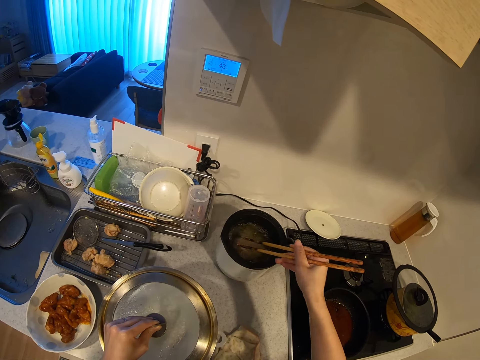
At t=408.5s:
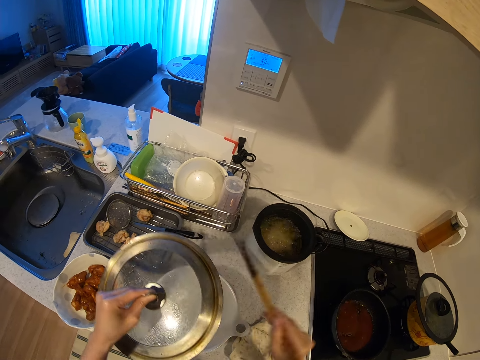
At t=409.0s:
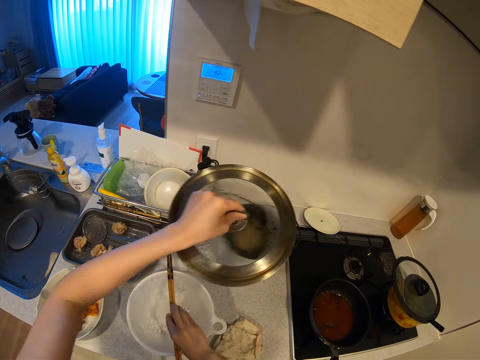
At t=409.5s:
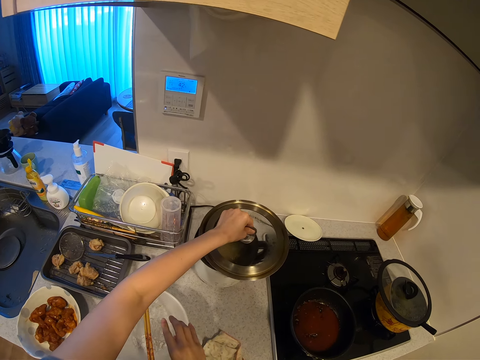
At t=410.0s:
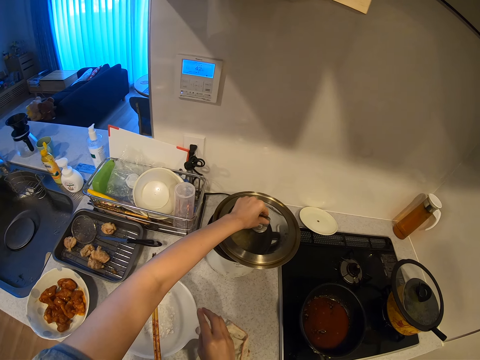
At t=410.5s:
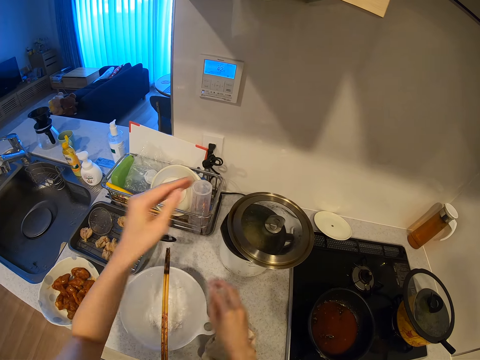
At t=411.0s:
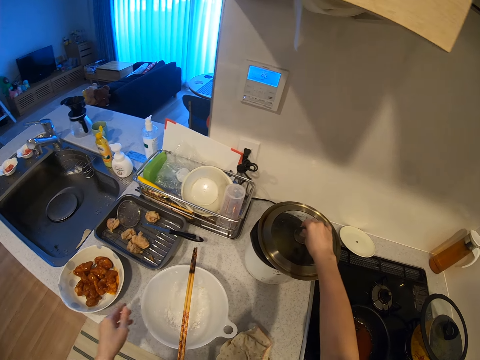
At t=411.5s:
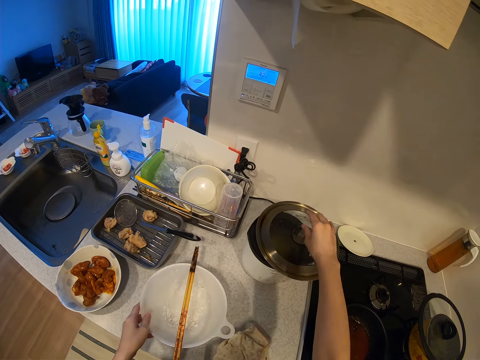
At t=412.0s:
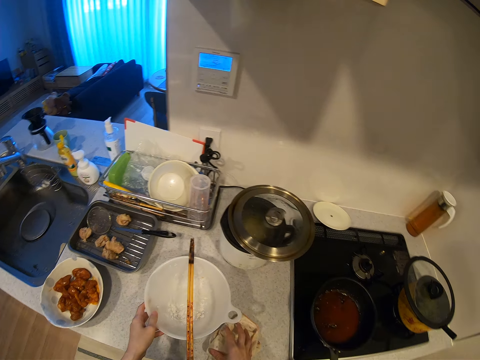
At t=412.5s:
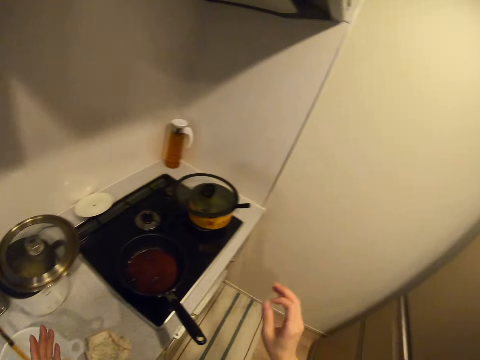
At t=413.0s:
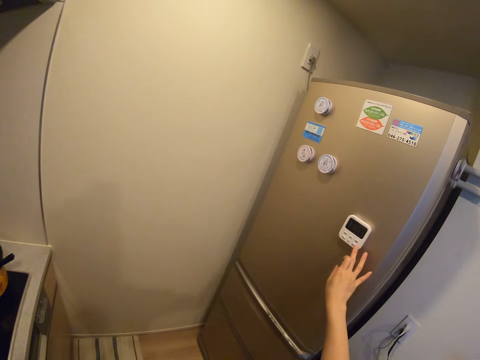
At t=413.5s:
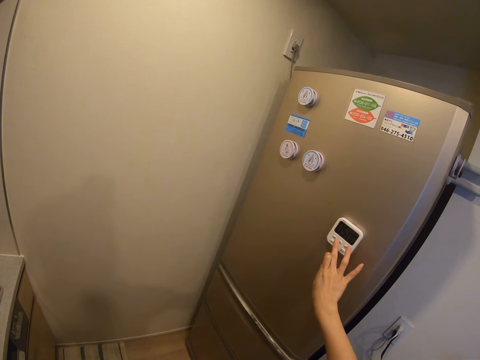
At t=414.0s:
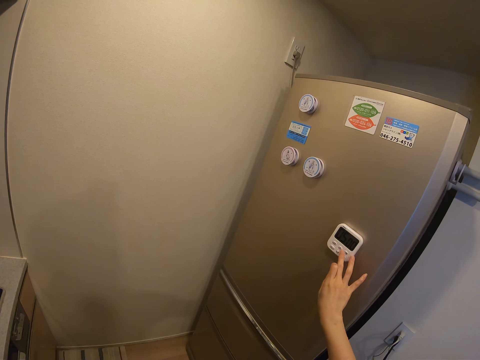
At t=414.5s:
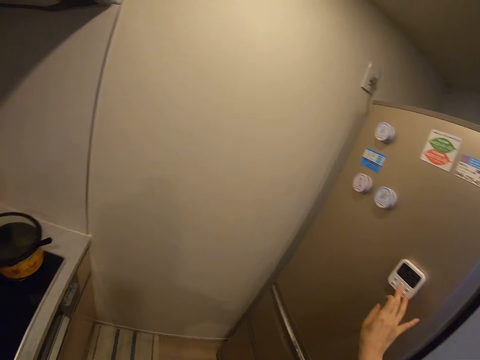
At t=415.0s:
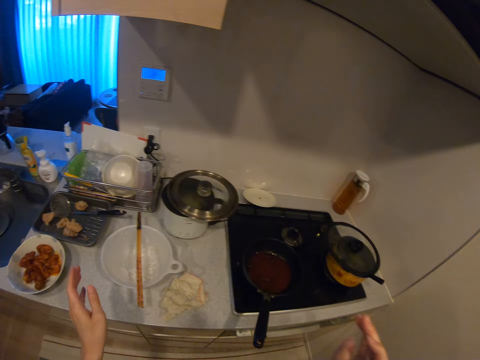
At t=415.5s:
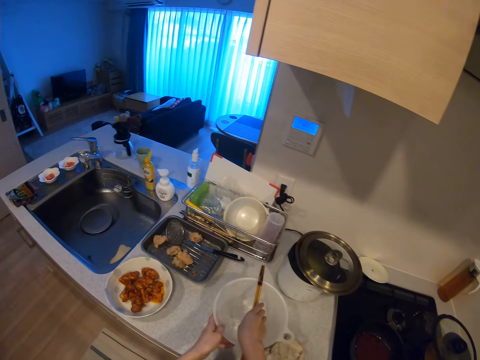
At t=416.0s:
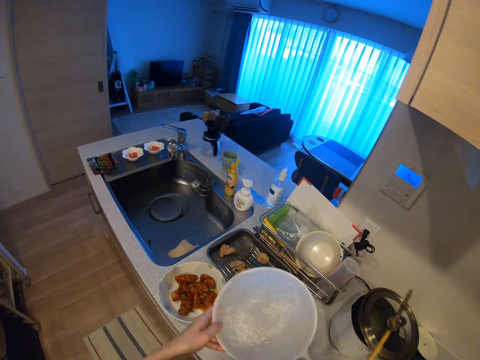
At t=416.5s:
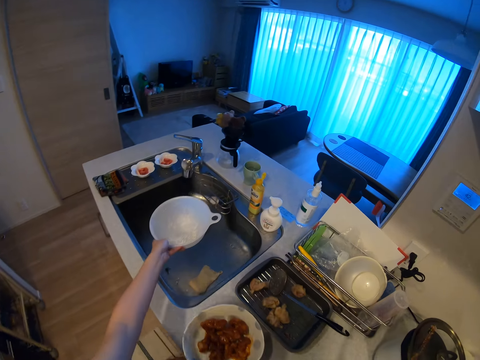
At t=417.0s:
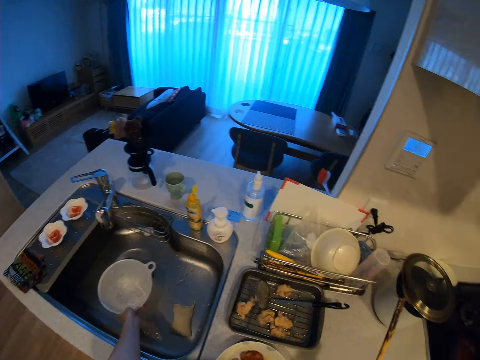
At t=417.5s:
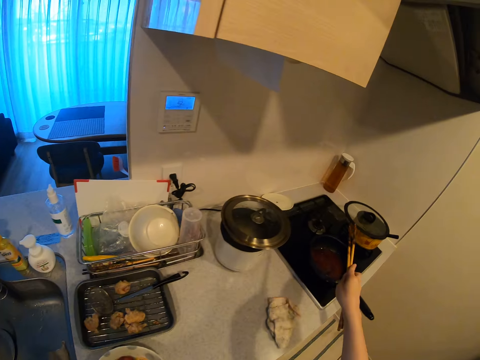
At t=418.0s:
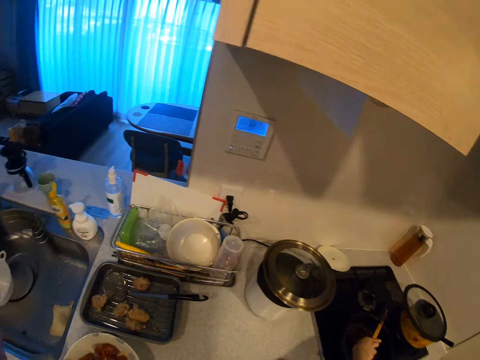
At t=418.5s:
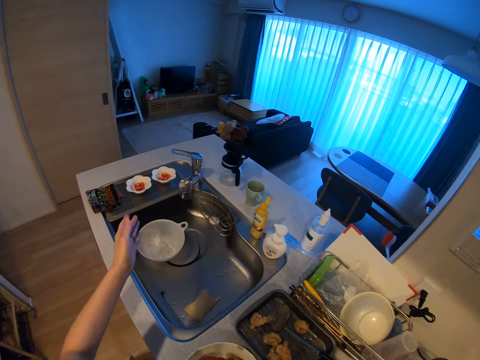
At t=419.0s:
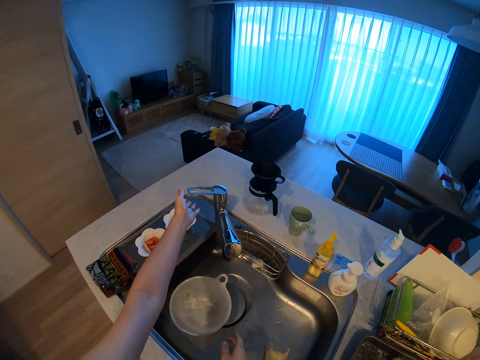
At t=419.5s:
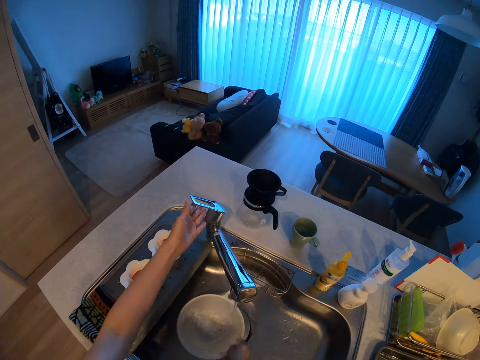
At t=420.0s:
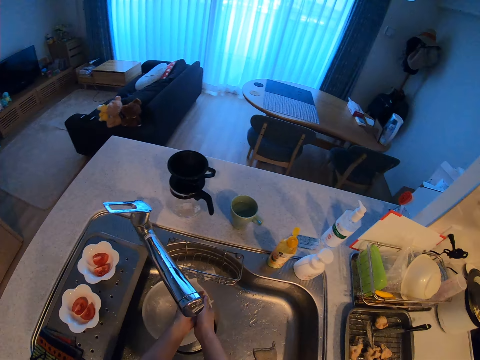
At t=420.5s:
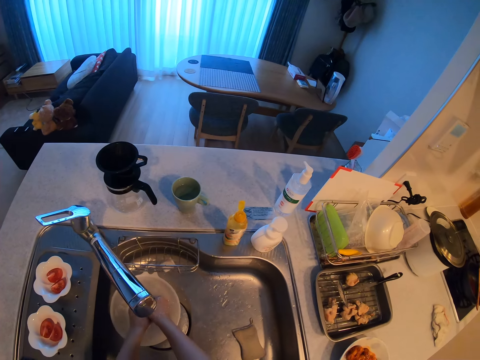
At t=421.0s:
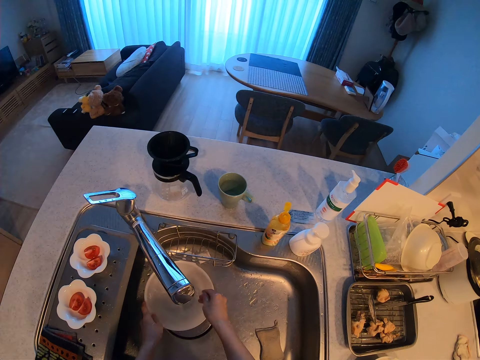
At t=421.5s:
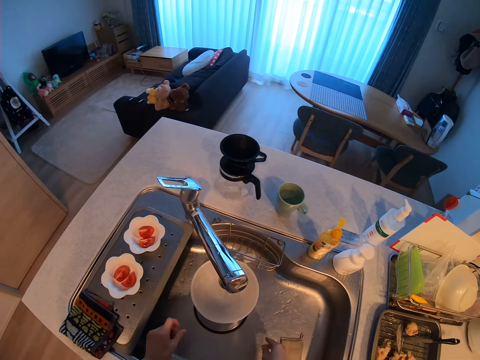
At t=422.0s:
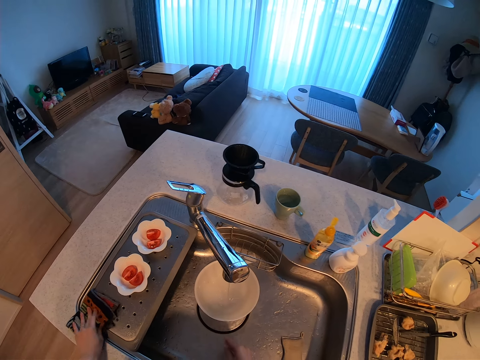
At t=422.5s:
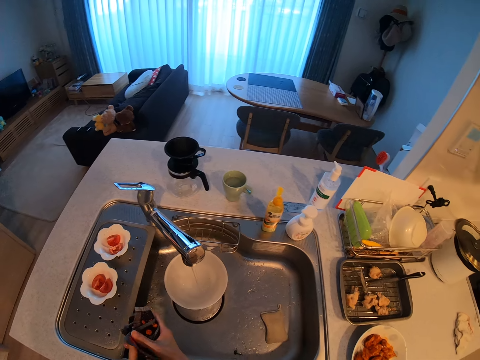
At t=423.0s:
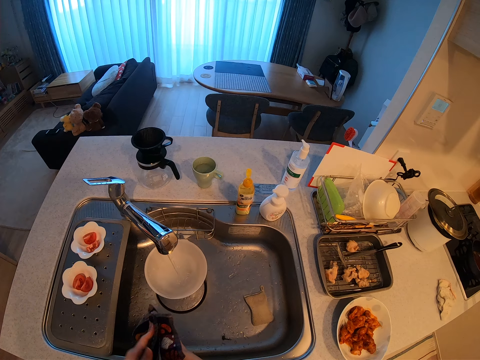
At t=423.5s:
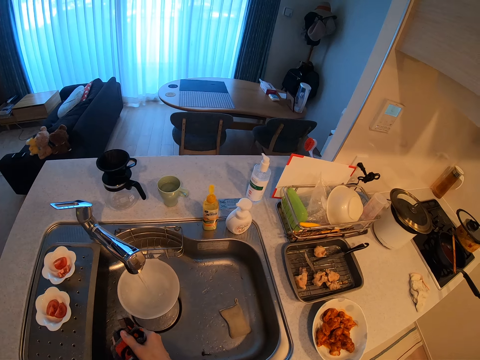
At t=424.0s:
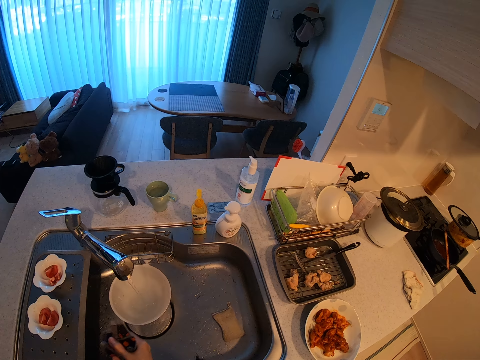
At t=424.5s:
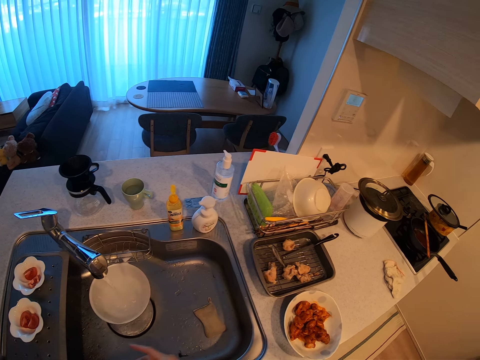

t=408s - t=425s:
The camera wearer drops the chopsticks on one of the plates on the cabinet top. He puts the lid on the pressure cooker or deep fryer. He moves the bowl. He presses the temperature control on the refrigerator. He picks up the chopsticks on the plate, puts the plate inside the sink, and puts the chopsticks on the frying pan. He opens the tap. He rinses his hands from the tap. He dries his hands with a kitchen towel. He takes the wiping cloth. He fills the plate with water.

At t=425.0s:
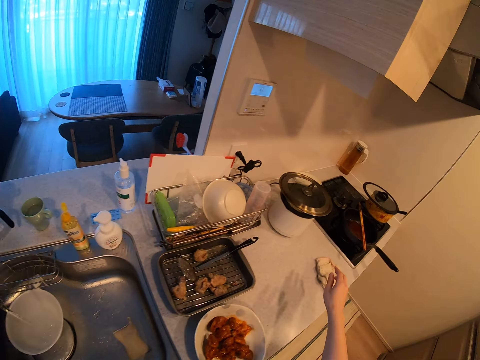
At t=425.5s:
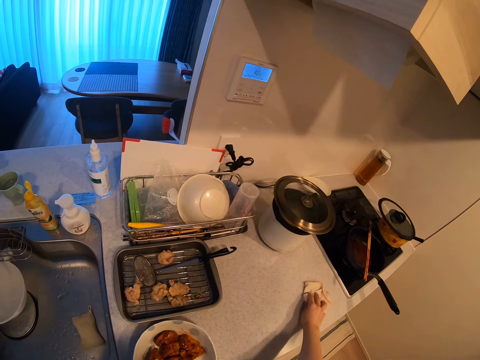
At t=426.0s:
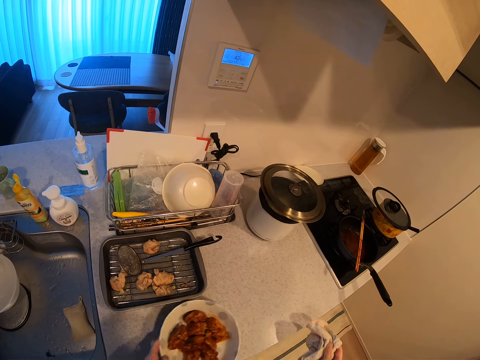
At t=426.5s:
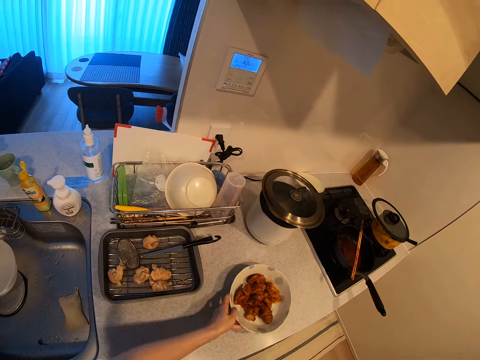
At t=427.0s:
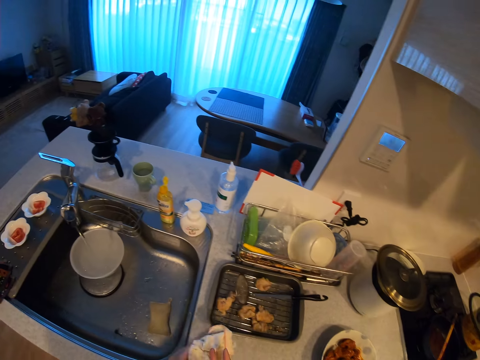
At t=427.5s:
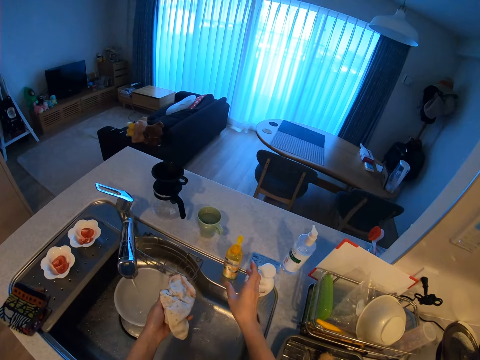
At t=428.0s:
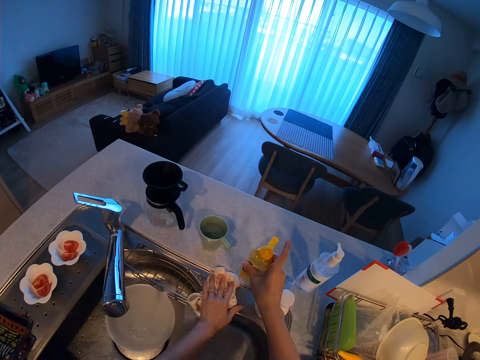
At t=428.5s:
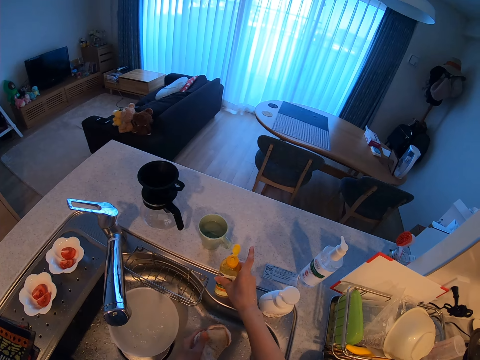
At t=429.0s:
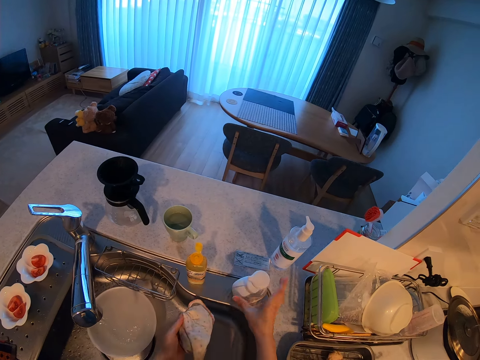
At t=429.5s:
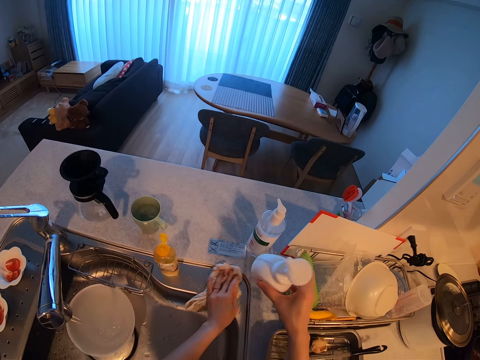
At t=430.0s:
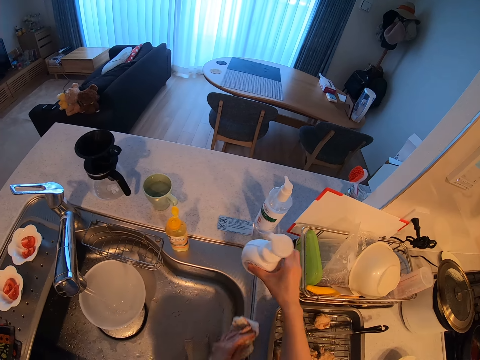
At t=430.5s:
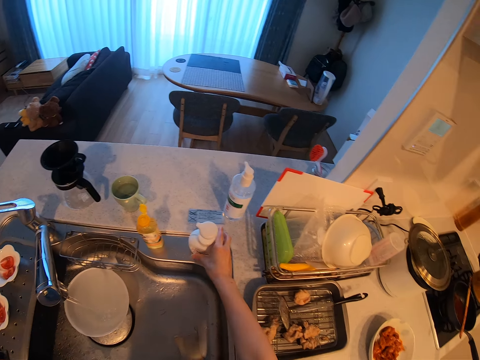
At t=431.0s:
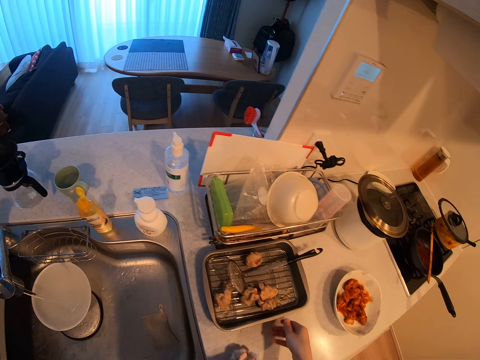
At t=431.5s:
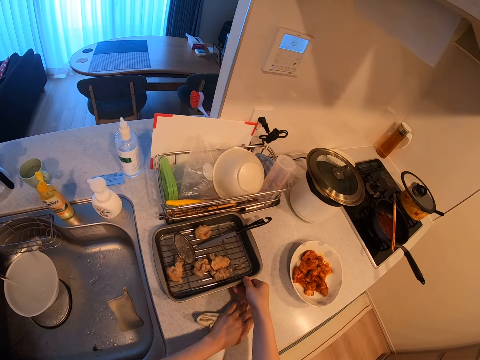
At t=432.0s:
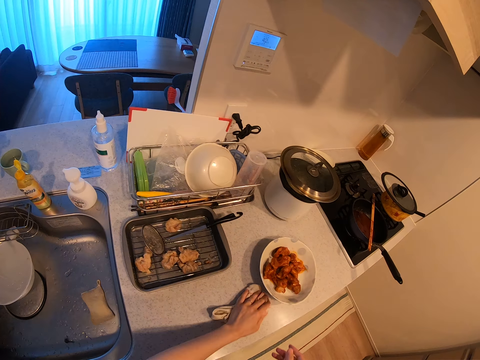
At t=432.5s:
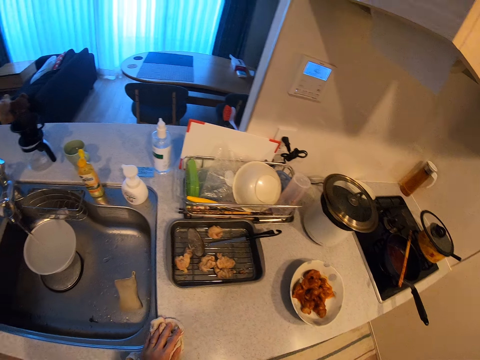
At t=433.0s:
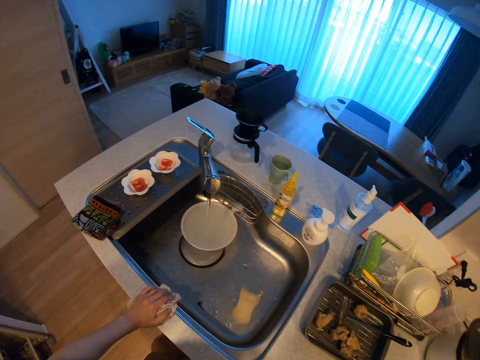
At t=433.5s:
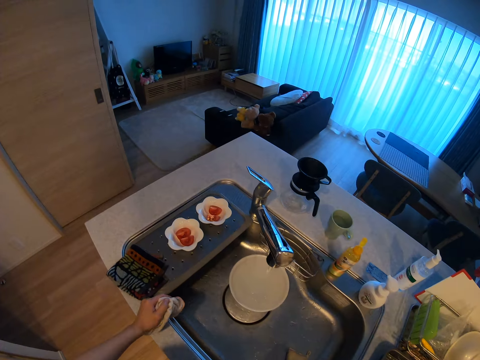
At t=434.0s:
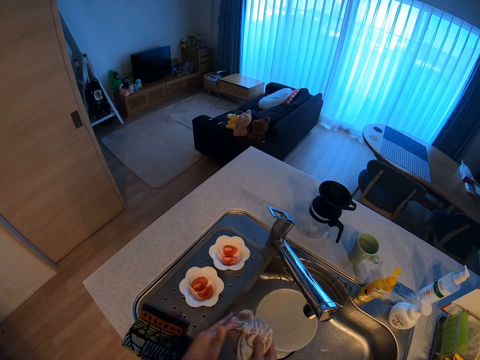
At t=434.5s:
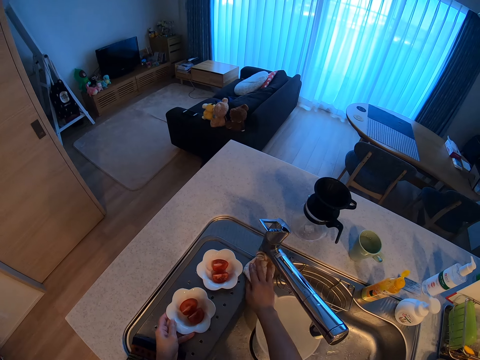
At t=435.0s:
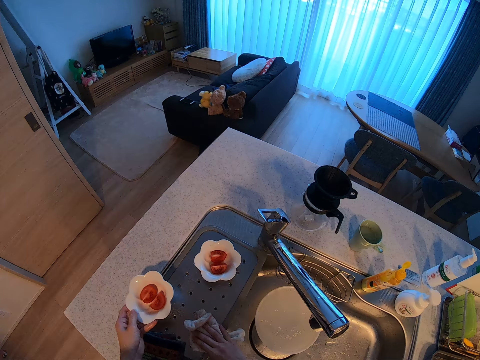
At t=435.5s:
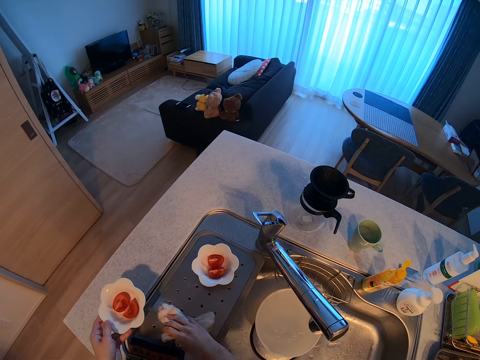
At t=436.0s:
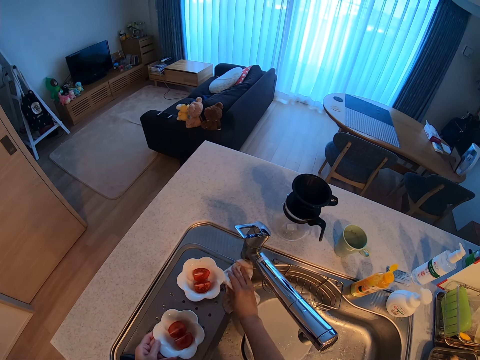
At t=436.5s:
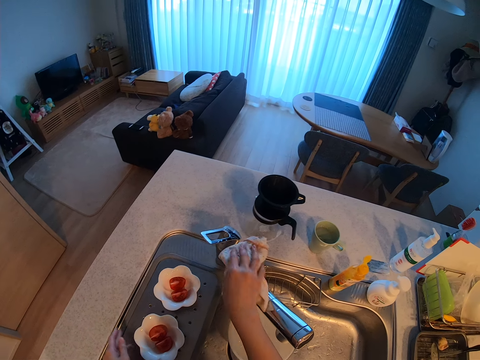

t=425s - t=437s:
The camera wearer picks up a kitchen towel close to the cooker. They move the plate containing the meat closer to the cooker. They clean the sink and the cabinet top. They move the bottle.
